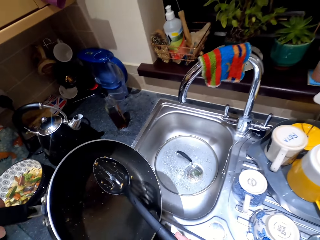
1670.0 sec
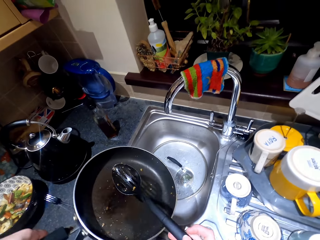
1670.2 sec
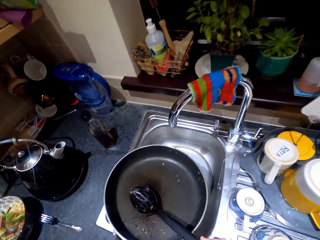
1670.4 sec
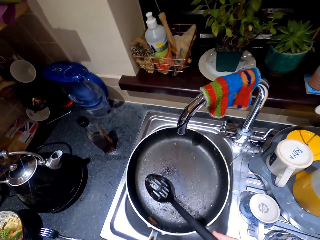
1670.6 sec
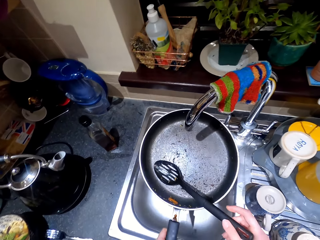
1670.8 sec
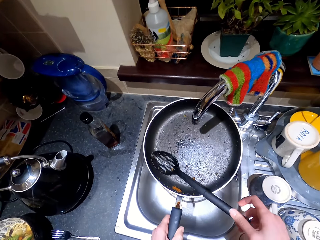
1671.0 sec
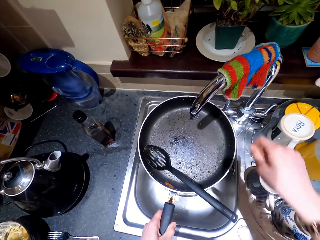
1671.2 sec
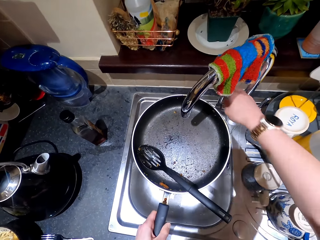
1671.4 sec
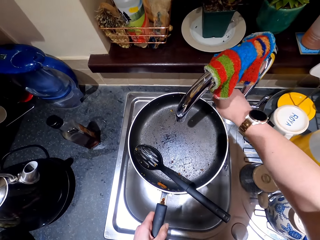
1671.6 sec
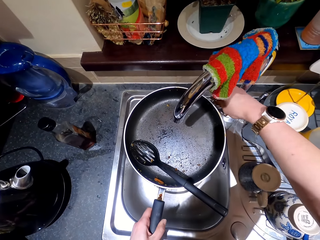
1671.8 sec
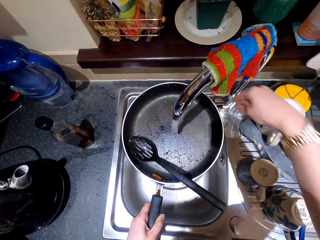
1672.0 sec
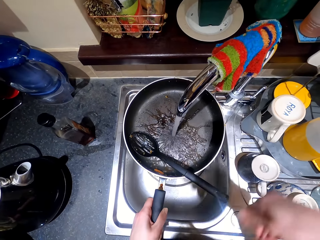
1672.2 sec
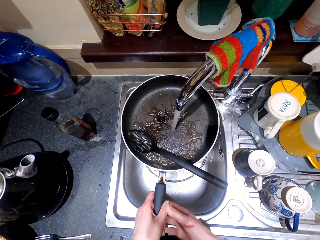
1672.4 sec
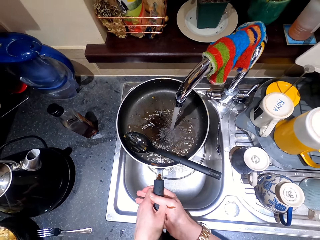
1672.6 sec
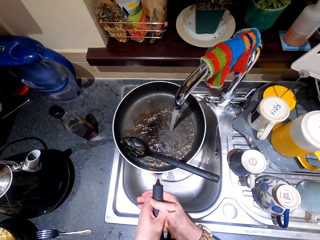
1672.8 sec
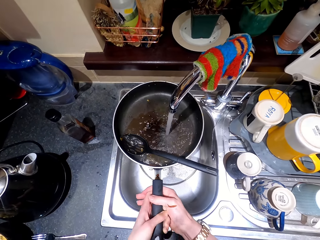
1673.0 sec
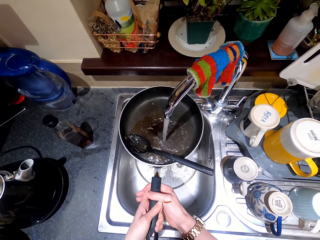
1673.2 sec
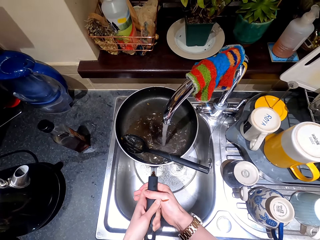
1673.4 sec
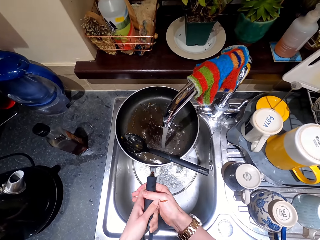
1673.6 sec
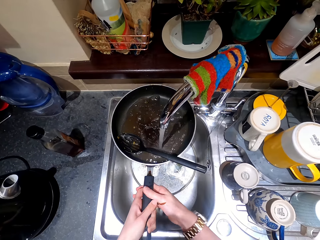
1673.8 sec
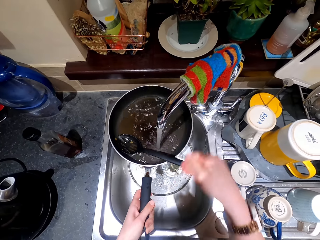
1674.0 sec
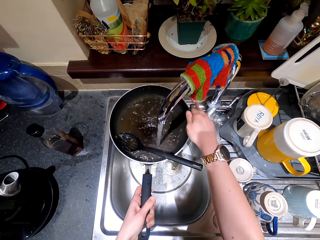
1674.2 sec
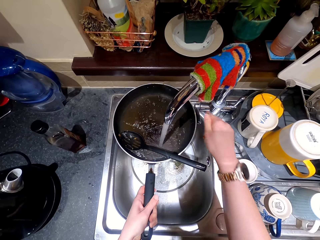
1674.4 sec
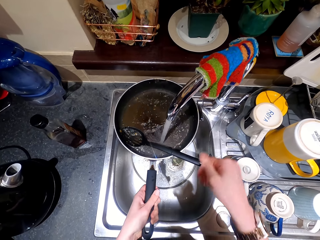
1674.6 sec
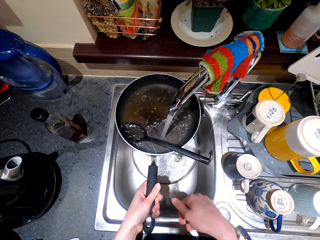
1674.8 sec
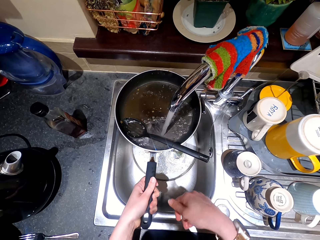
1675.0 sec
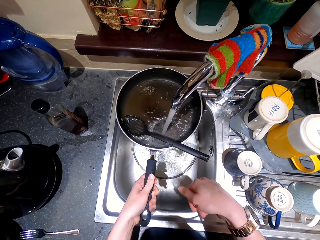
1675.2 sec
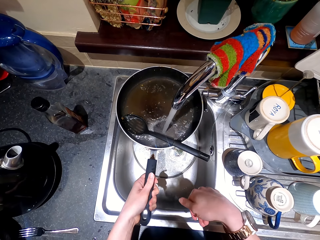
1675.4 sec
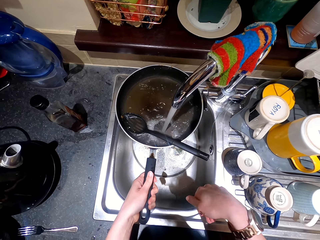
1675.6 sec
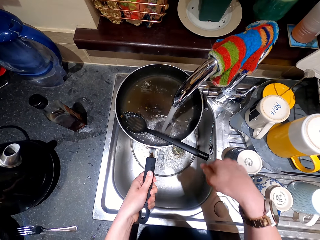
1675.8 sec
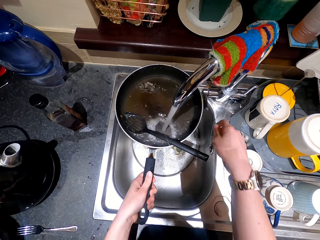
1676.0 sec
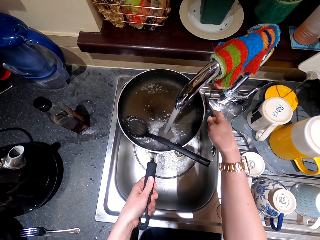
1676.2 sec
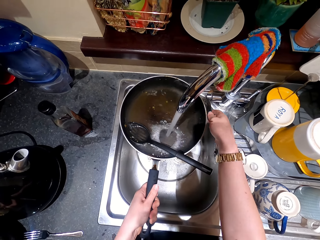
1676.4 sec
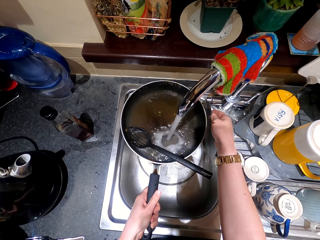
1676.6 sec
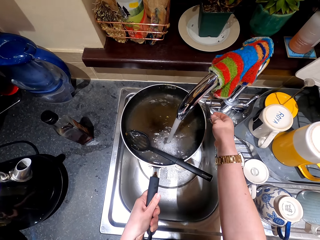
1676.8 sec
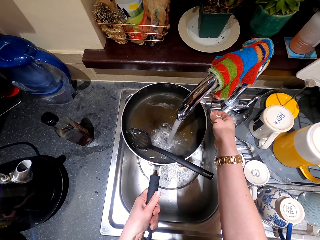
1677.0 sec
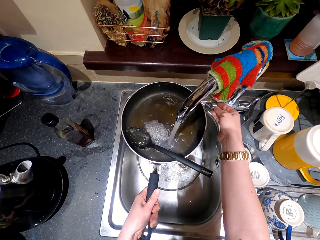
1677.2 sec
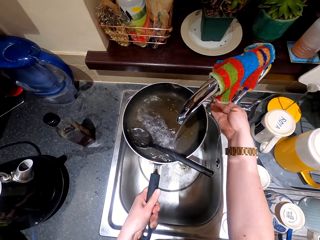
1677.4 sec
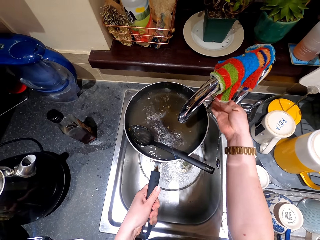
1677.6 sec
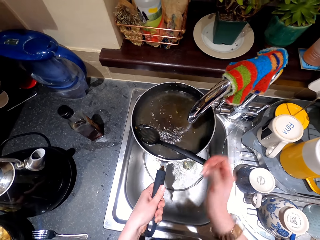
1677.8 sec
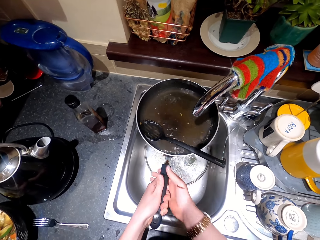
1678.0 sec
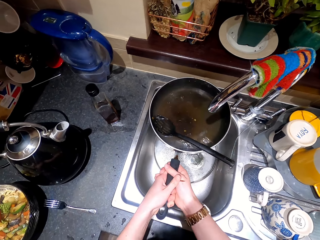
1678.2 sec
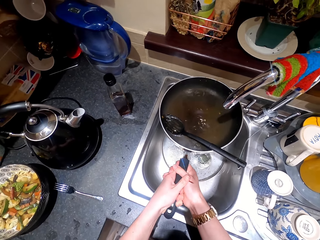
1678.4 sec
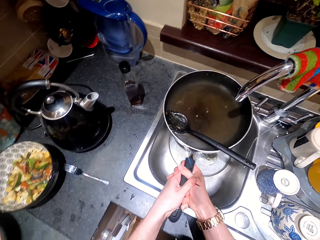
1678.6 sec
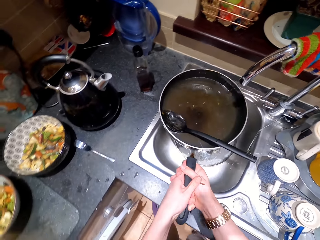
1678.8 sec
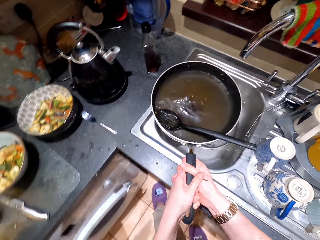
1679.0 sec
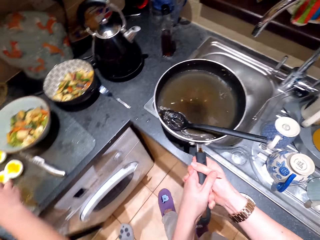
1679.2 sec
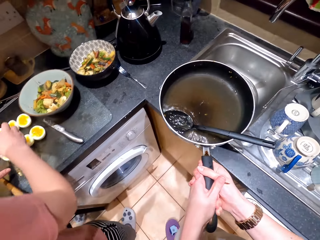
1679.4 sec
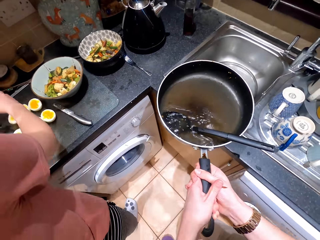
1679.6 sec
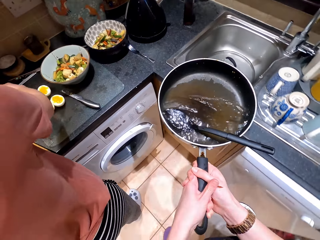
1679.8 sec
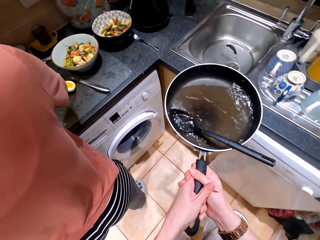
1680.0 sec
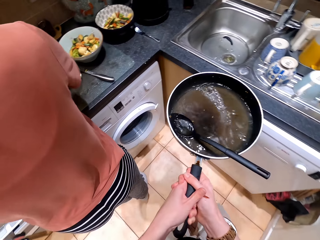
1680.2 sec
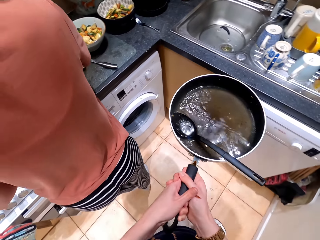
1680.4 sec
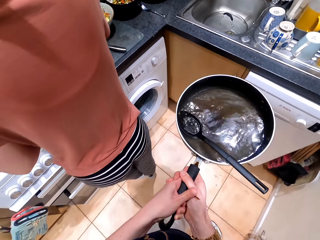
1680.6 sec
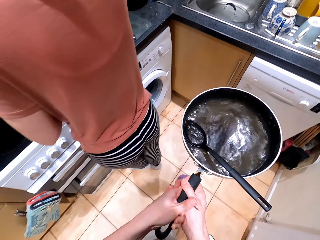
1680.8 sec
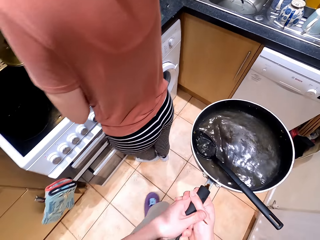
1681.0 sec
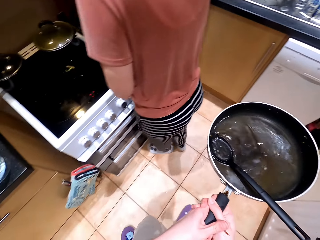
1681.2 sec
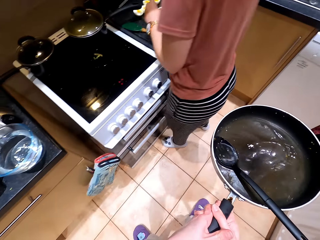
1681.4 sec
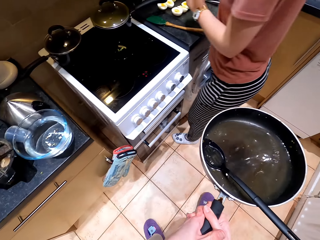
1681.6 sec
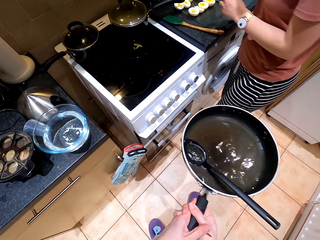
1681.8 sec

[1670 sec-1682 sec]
The camera wearer puts a spoon in the pan. They put the pan on the sink. They move the pan to the tap. They fill the pan with water. They open the tap. They hold the pan. They rest the pan on the sink. They touch the tap. They close the tap. They hold the pan. They carry the pan. A lady moves a hand towards the eggs.

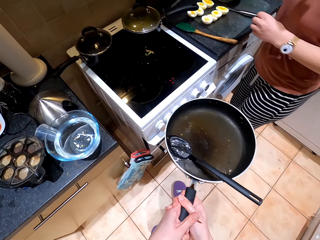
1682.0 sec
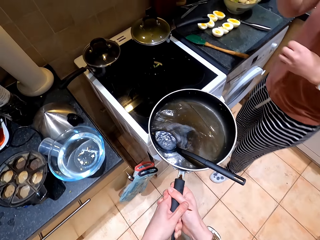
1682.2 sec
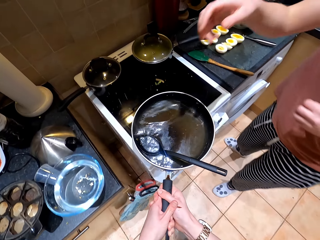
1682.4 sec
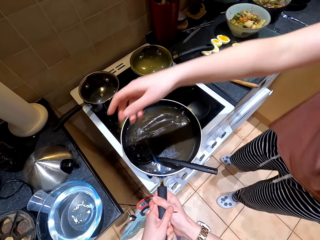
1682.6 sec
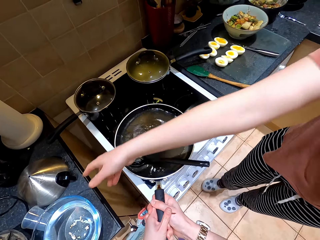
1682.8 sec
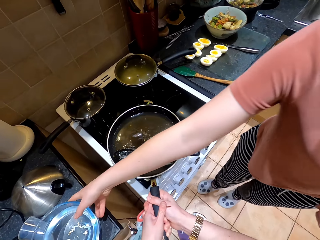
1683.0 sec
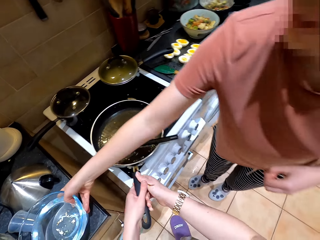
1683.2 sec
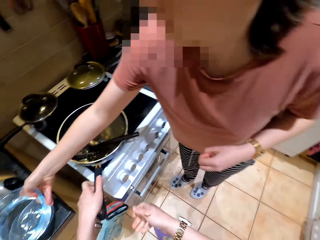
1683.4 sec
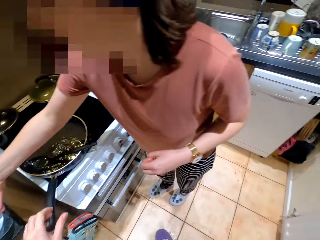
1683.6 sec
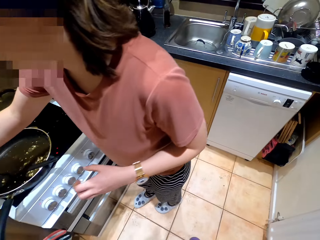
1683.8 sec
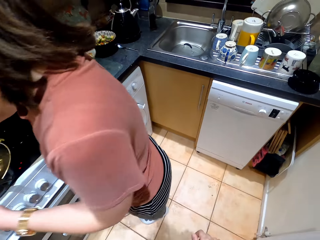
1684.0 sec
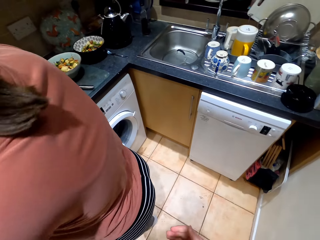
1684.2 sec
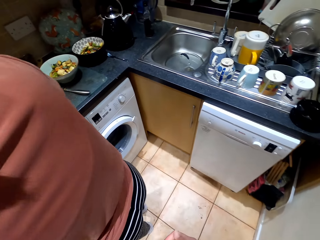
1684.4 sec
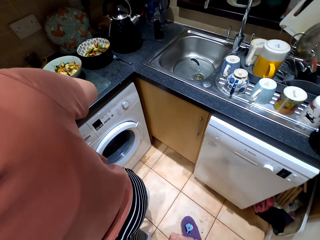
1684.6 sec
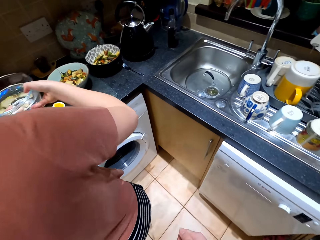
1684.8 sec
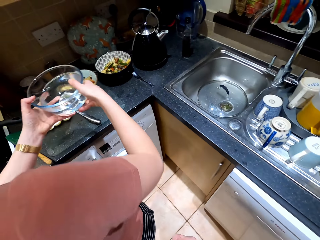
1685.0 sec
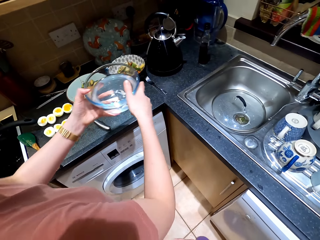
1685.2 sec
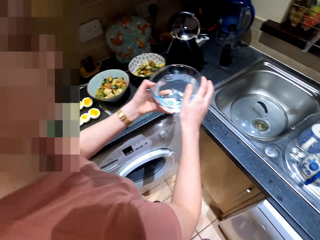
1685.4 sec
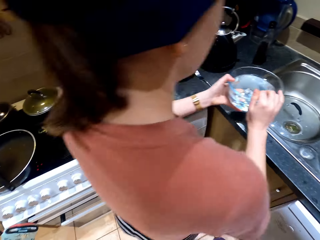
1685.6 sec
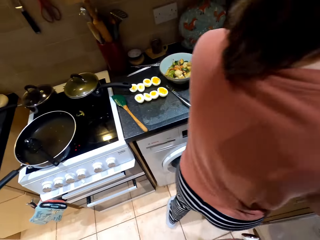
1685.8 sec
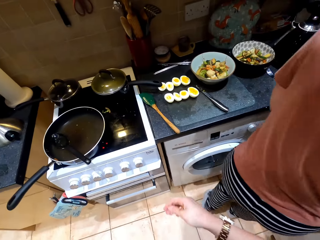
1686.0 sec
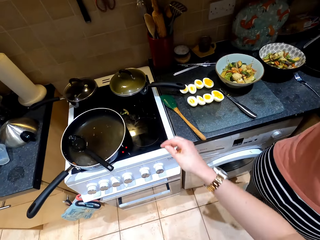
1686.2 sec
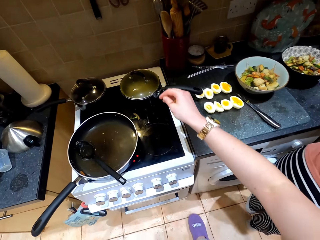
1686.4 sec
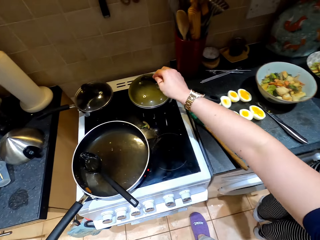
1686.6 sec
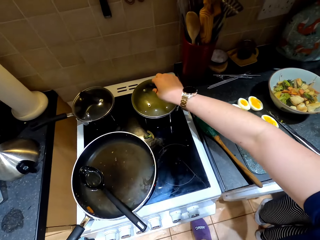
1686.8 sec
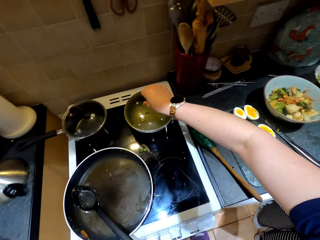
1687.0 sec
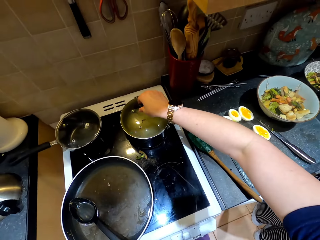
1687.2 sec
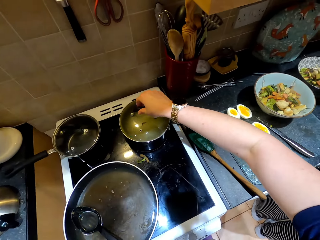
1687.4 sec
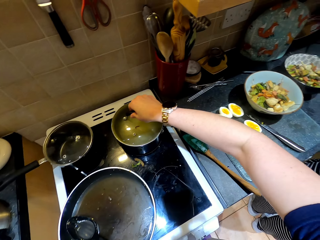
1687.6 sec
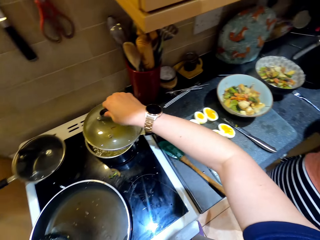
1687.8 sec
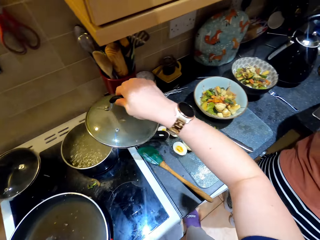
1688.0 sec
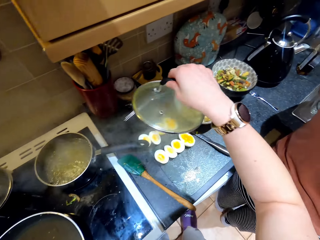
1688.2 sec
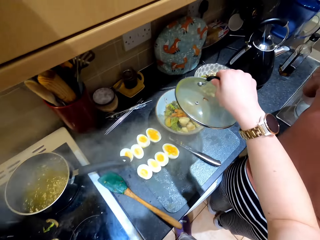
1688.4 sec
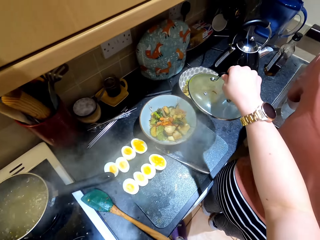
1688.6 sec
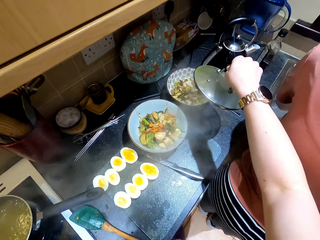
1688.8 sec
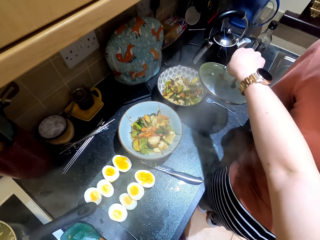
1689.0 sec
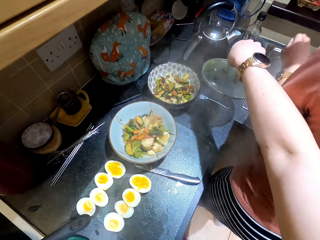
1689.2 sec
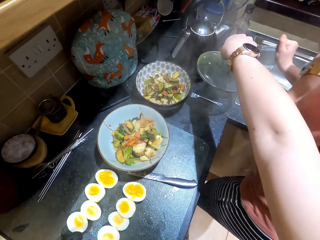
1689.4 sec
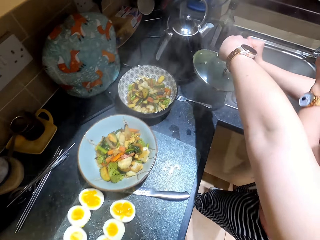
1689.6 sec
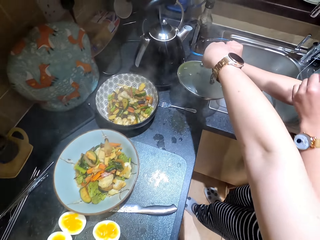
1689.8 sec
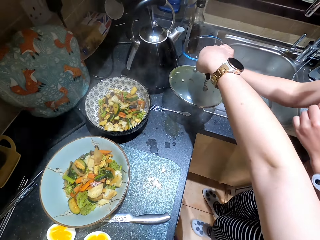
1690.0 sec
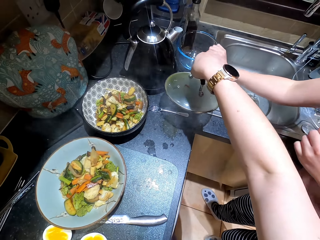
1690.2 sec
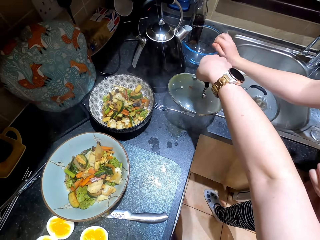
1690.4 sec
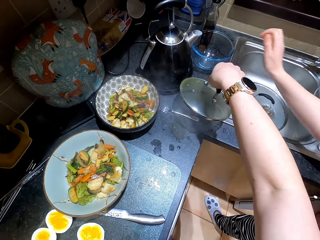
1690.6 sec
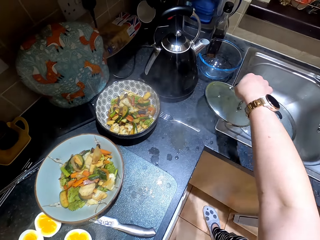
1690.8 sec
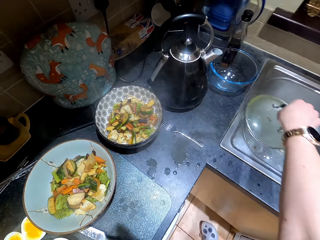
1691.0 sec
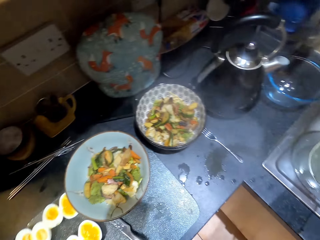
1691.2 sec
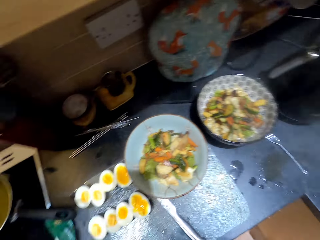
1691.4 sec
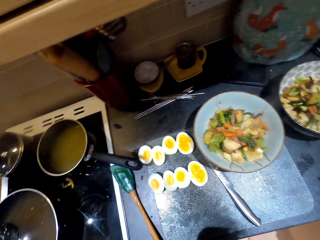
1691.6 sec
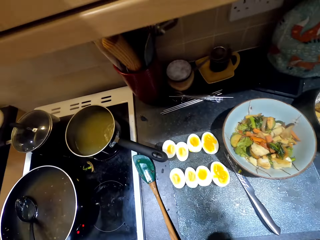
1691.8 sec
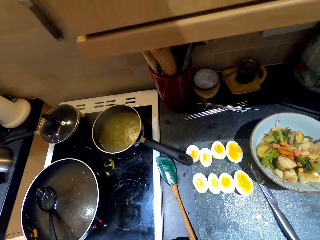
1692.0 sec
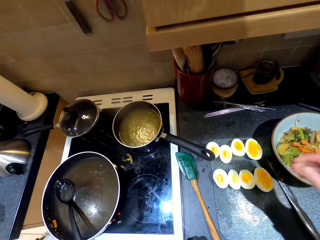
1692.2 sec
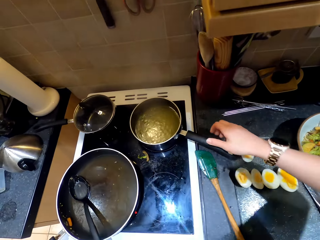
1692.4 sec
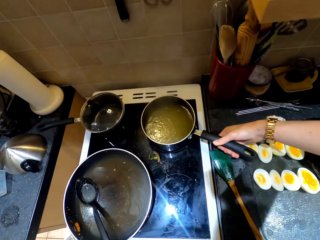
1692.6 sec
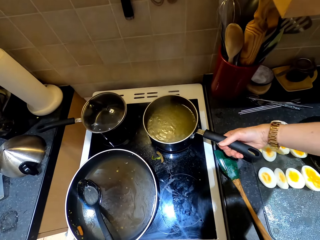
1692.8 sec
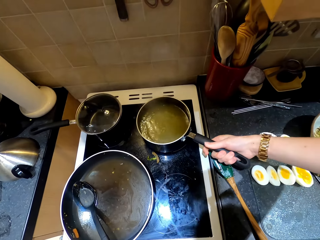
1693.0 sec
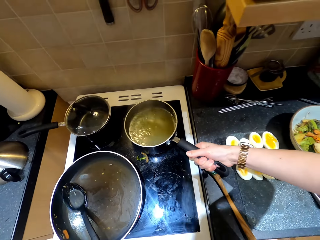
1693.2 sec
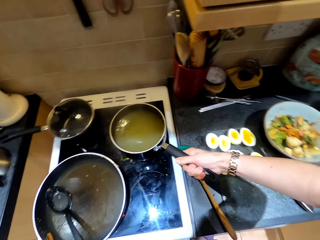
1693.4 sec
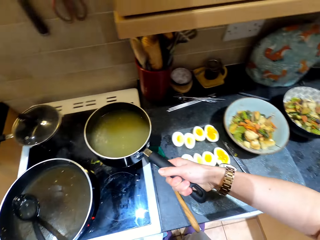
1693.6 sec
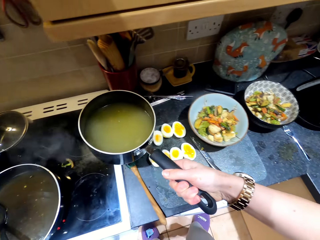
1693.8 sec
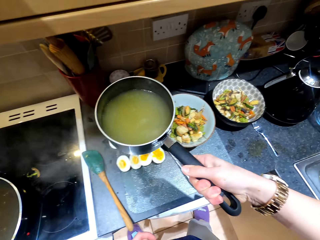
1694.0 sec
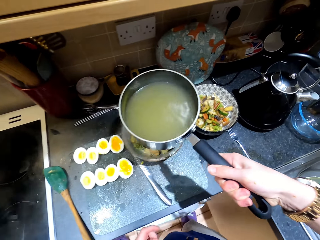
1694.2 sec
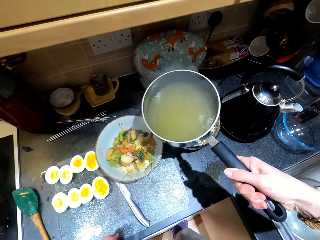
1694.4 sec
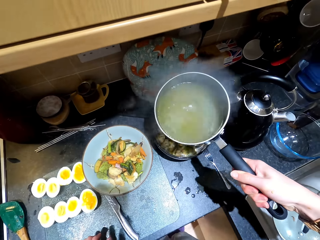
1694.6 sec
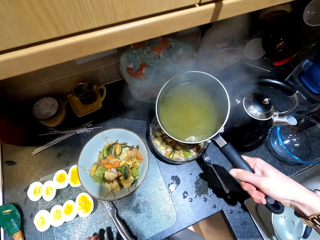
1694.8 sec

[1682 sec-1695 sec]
The lady turns around. She picks up a bowl of water. The camera wearer puts the pan on the stove. They move around. The lady moves the bowl to the sink. The camera wearer puts a lid in the sink. They open a cooking pot. The lady moves aside and moves the bowl. The camera wearer picks up the pan on the stove.
